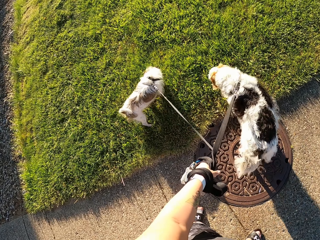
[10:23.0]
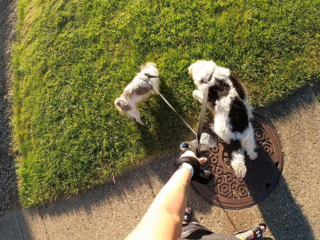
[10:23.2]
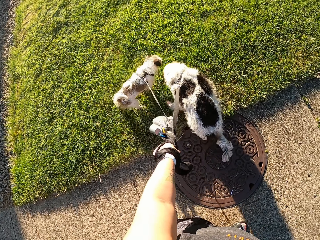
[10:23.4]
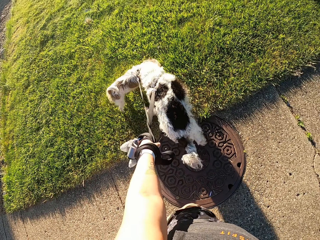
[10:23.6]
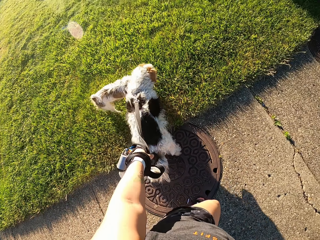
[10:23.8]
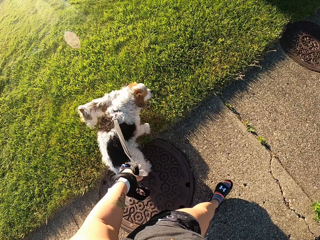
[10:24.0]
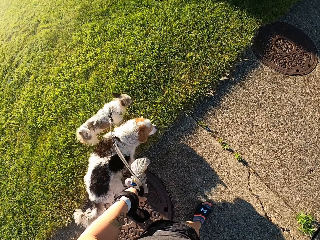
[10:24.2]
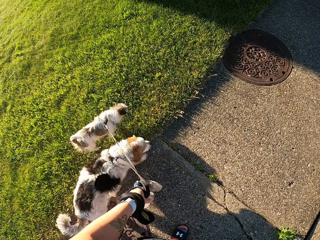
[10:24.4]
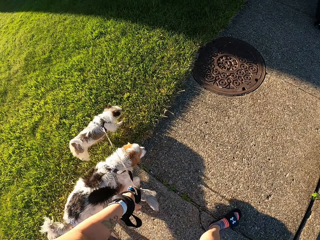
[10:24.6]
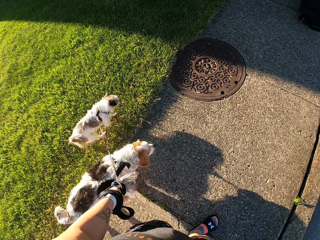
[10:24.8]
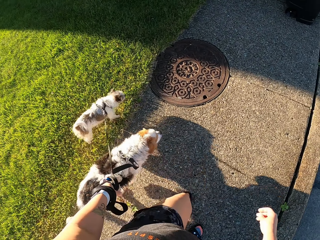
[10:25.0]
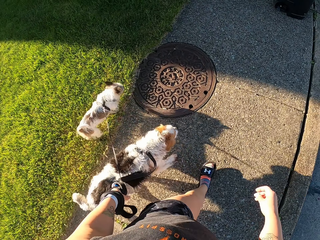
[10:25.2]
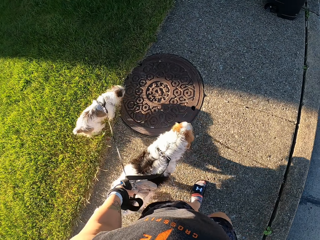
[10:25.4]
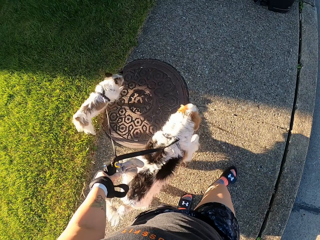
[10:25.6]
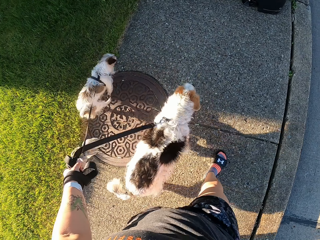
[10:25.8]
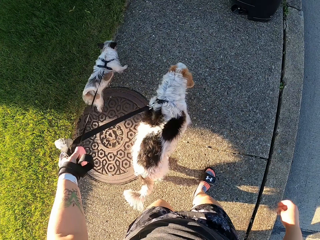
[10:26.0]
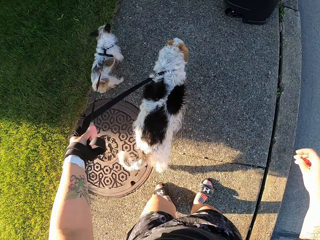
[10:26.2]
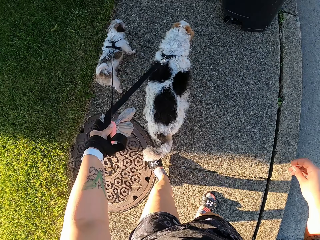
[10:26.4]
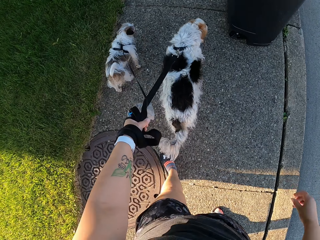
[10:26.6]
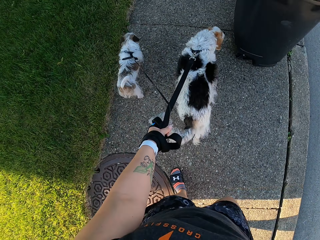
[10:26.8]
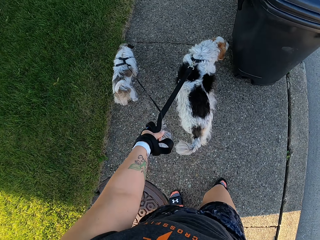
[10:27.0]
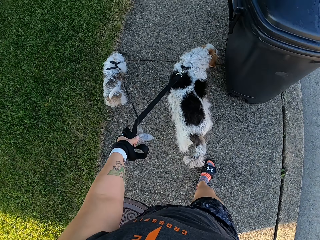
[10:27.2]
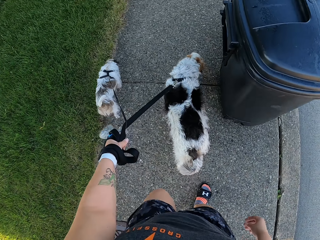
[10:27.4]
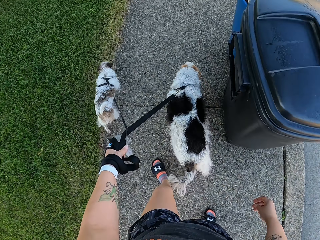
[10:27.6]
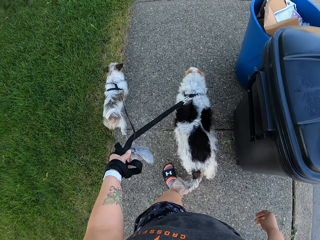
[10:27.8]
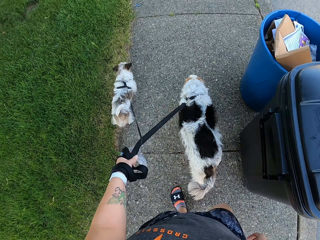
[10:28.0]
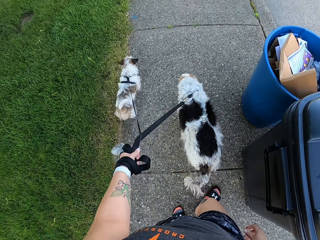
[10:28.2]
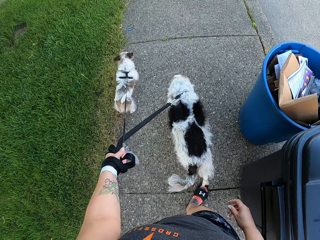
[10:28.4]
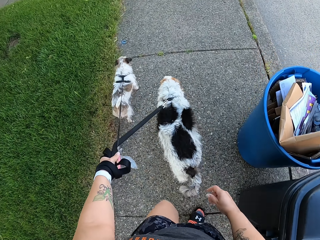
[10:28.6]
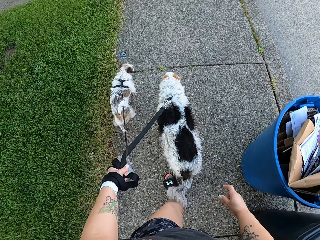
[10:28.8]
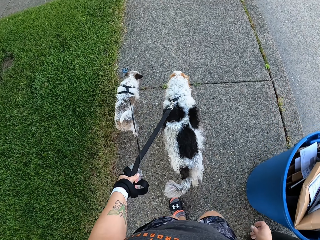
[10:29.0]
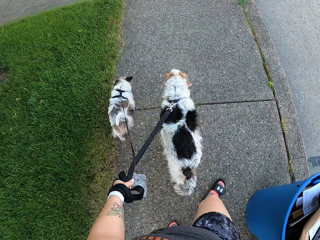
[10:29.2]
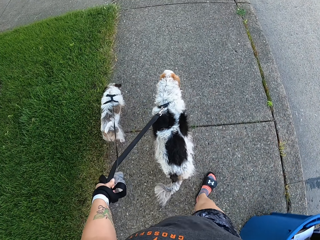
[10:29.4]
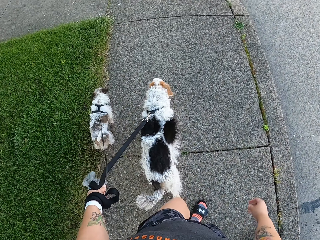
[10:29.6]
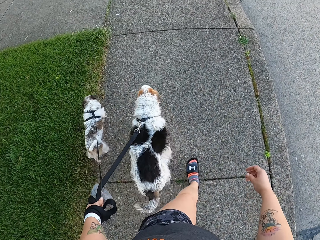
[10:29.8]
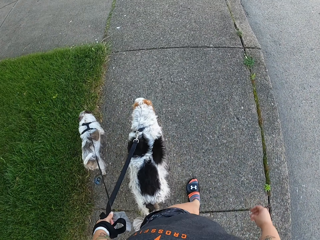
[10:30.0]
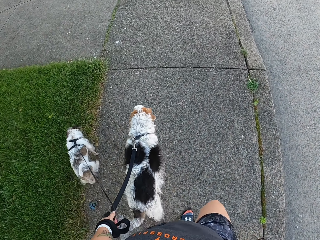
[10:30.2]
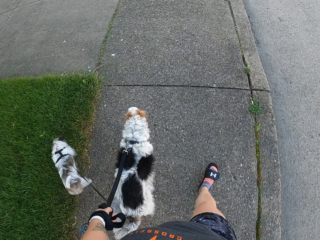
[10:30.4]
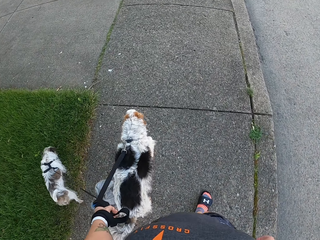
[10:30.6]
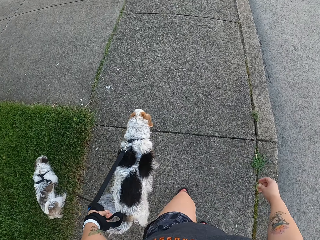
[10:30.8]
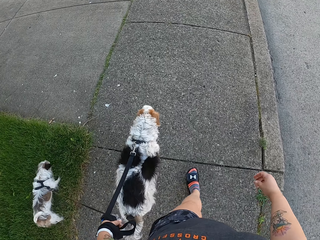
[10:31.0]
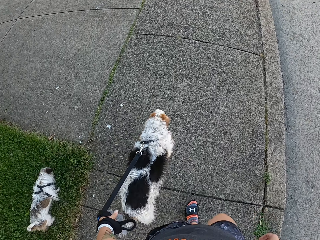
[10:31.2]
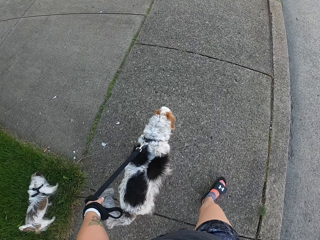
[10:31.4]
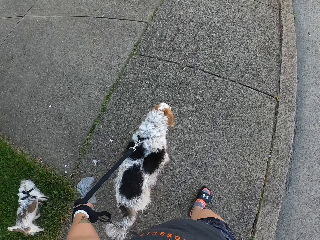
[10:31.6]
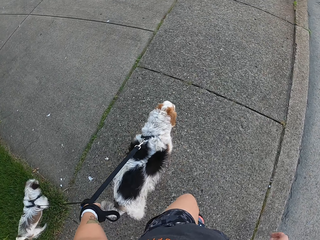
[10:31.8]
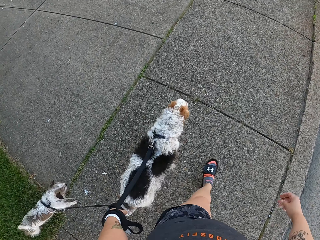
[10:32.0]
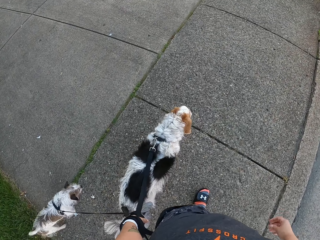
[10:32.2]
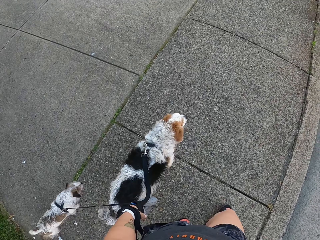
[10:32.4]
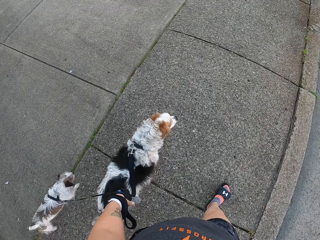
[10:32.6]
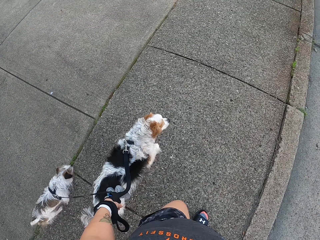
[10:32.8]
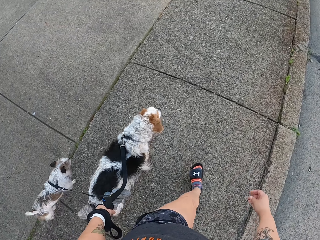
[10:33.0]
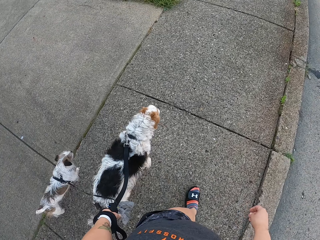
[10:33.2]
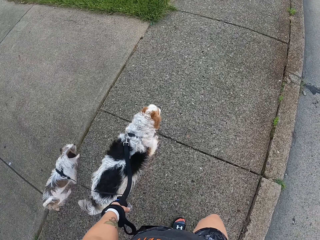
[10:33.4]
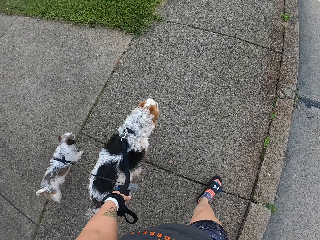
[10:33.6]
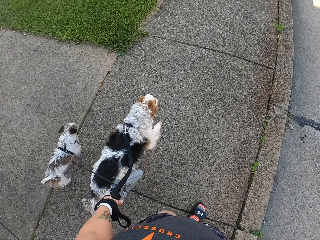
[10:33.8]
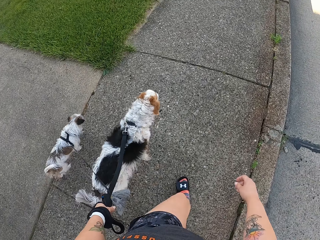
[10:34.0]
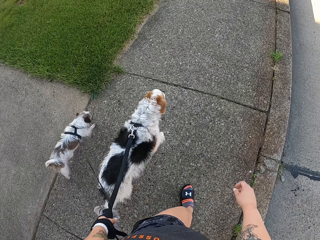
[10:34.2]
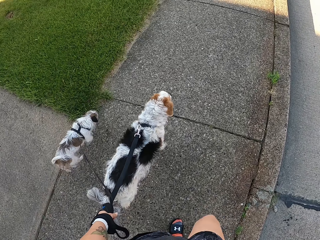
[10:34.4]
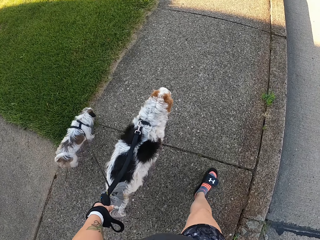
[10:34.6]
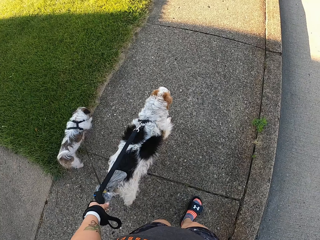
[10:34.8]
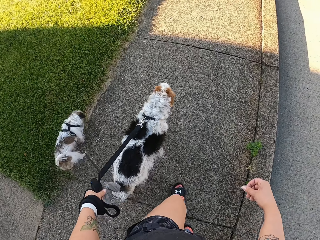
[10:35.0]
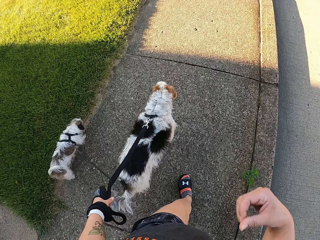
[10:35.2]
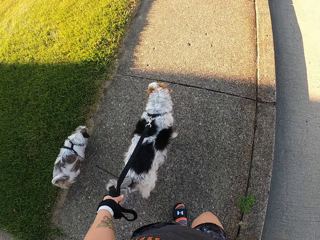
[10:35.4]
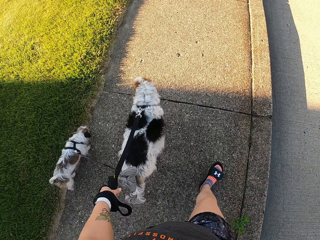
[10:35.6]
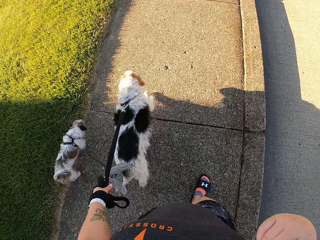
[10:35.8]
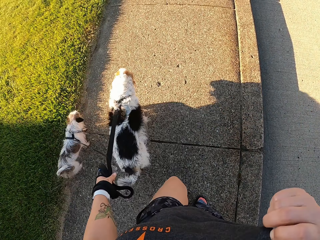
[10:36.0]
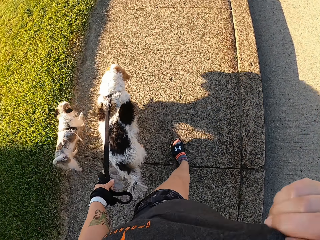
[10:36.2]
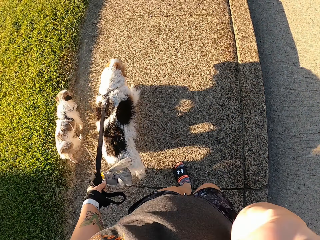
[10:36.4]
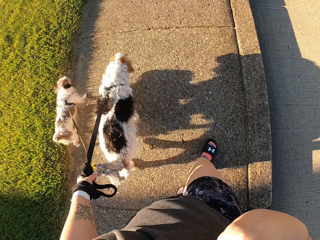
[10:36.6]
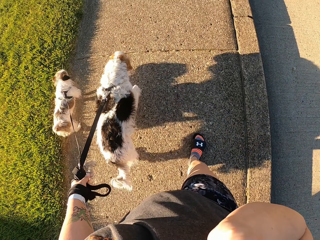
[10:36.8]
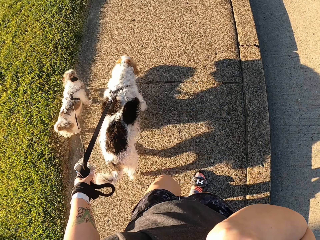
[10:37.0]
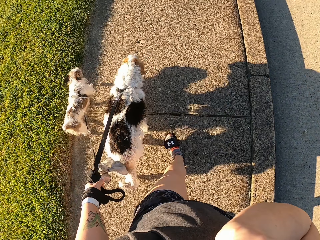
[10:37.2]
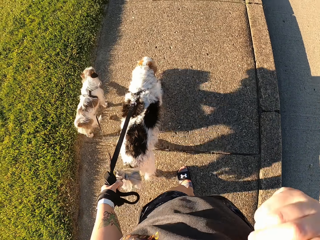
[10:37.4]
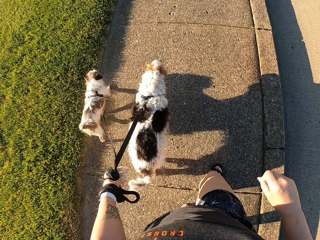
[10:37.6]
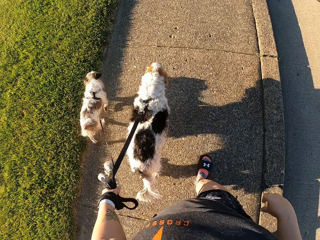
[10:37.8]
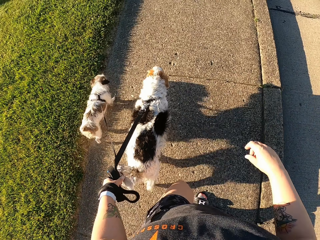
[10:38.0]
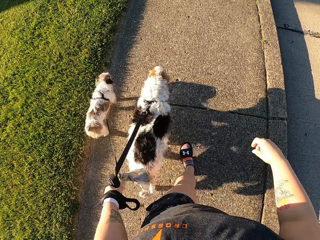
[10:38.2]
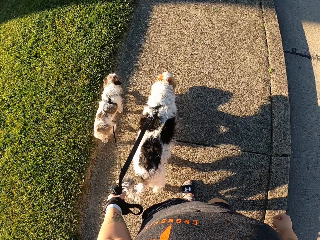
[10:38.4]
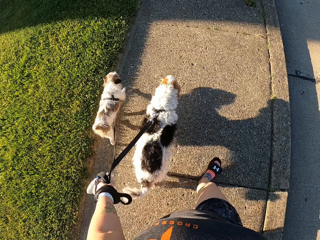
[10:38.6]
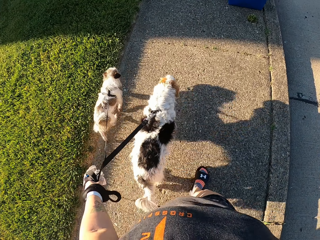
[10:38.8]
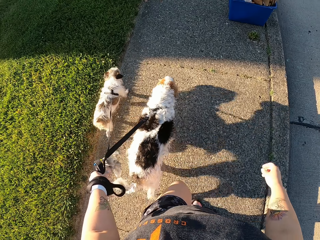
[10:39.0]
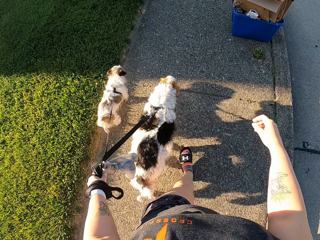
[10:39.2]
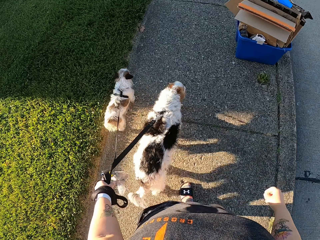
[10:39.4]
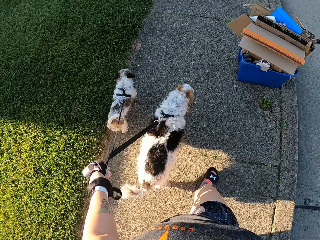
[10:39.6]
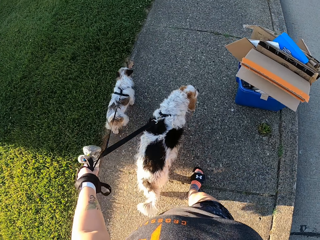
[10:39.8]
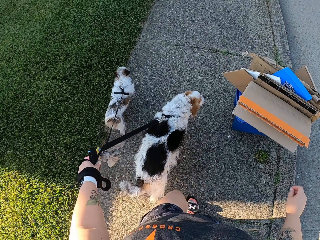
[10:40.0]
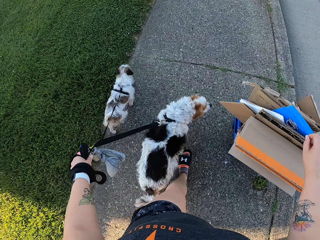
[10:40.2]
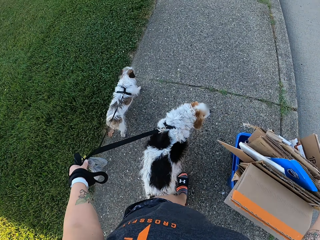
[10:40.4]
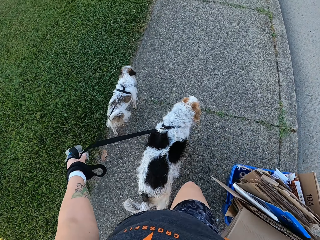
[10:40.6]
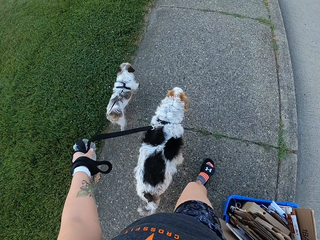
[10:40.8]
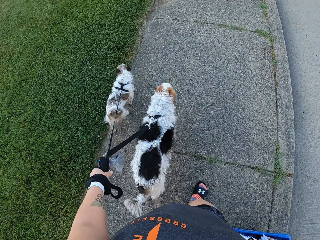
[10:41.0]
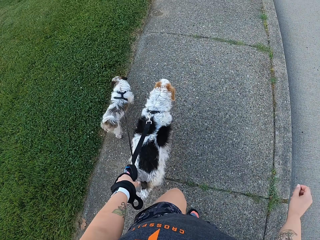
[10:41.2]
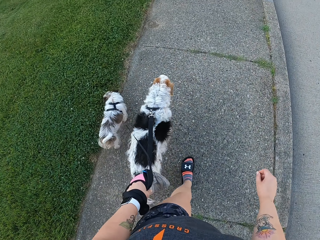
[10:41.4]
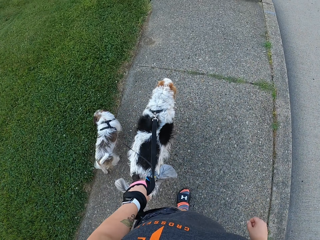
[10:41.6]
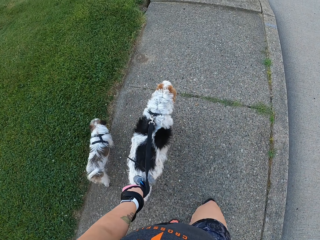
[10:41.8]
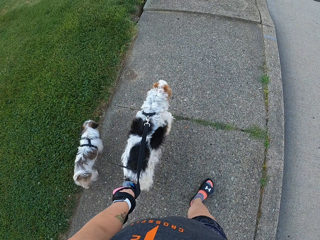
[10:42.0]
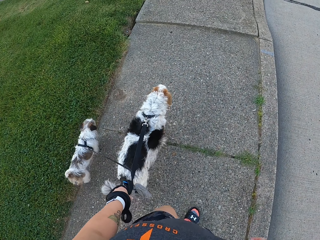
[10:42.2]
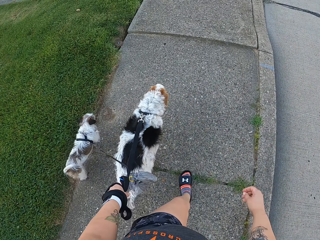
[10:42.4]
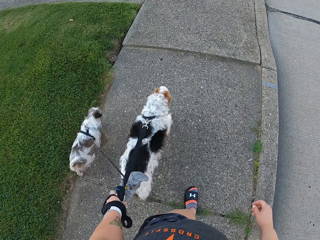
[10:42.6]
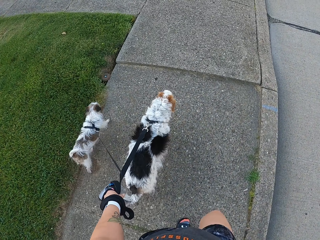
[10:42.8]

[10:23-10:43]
The camera wearer stands on the sidewalk. They walk the dogs on the sidewalk. A dog sniffs the lawn. Another dog sniffs the lawn. The camera wearer wipes something with the t-shirt. They walk the dogs on the sidewalk.

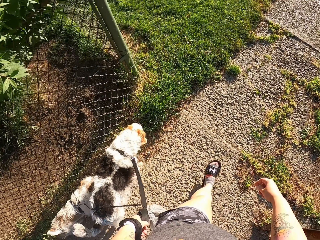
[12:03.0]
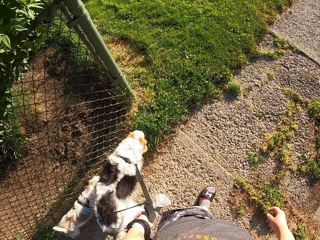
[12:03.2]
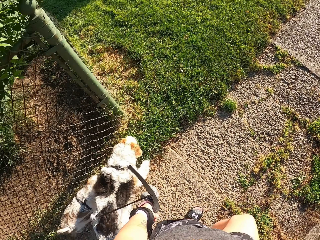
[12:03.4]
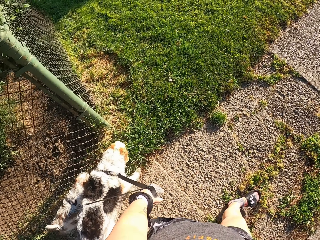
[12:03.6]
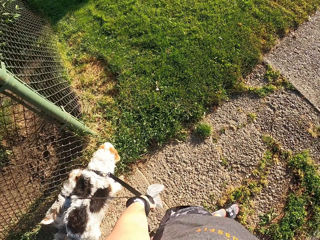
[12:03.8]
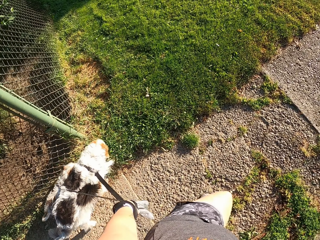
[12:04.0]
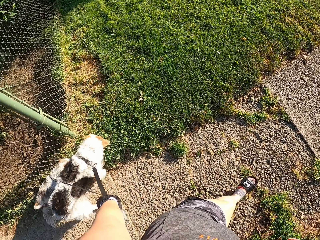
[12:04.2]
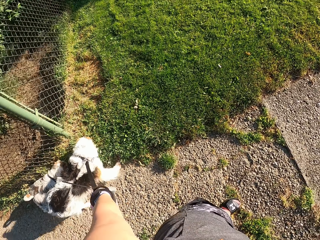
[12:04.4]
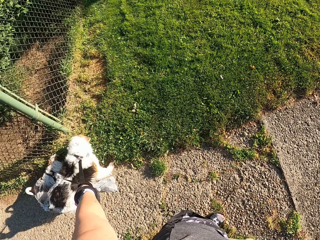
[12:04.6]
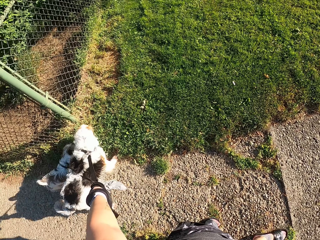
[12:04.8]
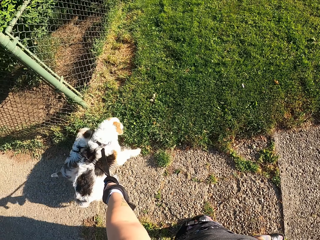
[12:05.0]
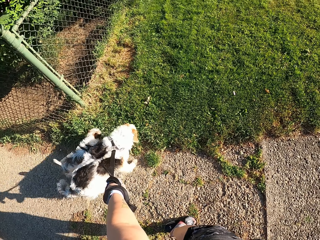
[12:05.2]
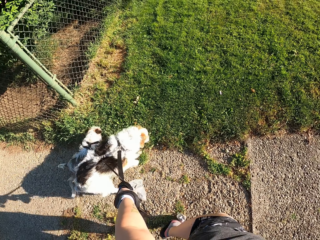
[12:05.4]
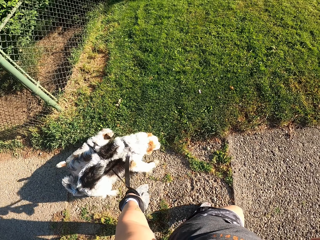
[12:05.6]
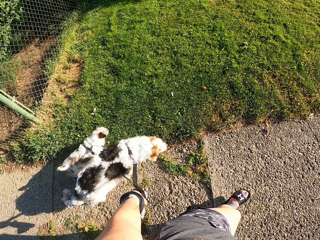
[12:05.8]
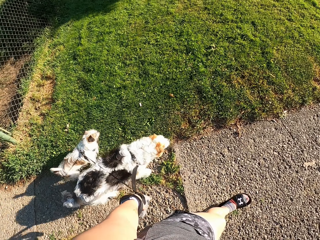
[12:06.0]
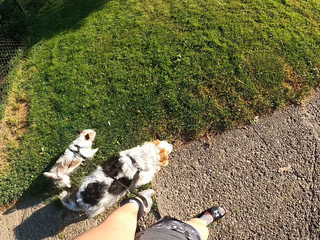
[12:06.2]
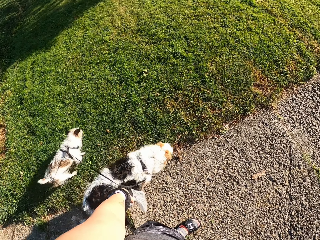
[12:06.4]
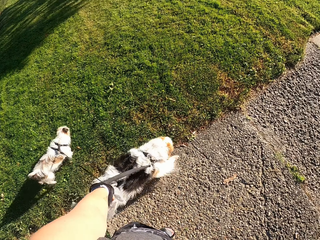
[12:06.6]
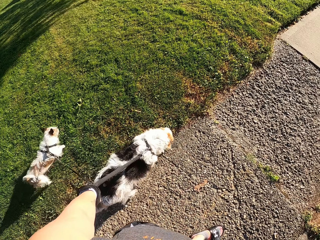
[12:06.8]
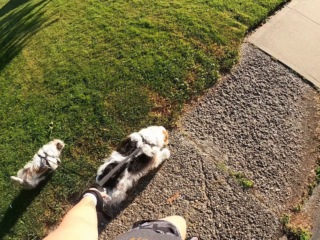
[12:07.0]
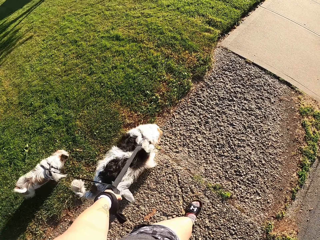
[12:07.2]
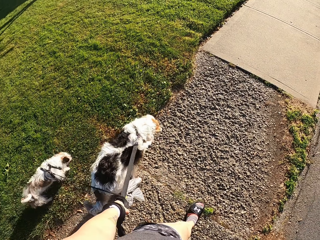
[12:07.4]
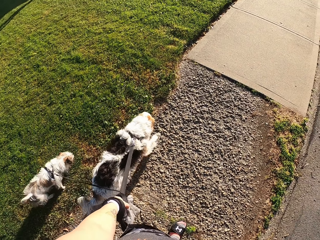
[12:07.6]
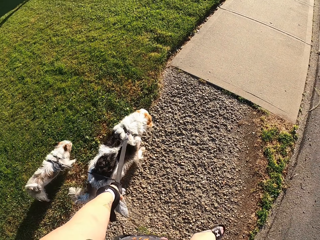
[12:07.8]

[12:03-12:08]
A dog sniffs the lawn. Another dog sniffs the lawn.
